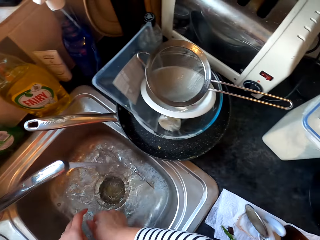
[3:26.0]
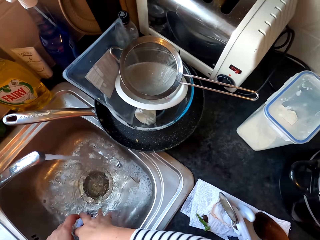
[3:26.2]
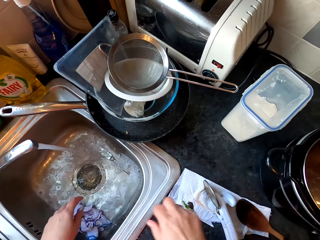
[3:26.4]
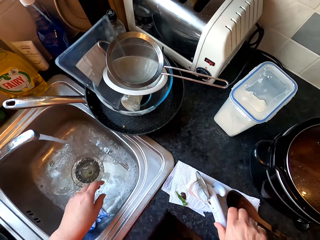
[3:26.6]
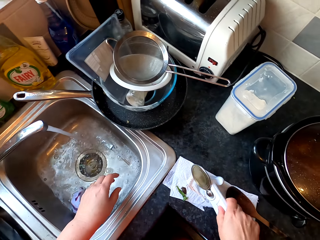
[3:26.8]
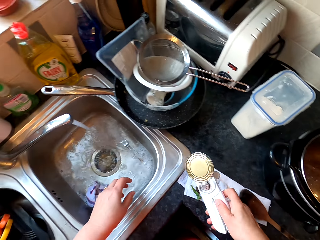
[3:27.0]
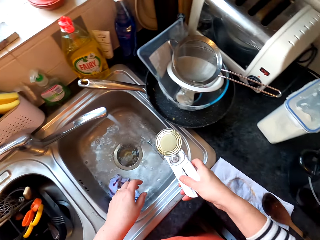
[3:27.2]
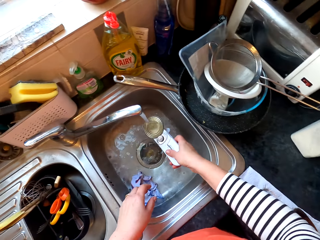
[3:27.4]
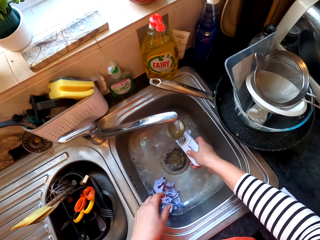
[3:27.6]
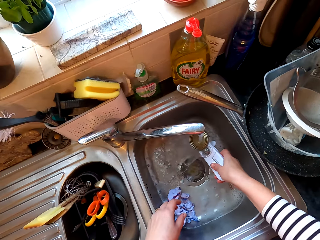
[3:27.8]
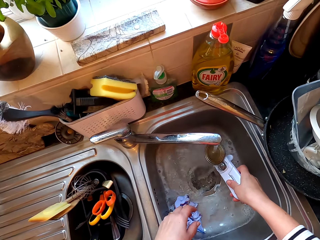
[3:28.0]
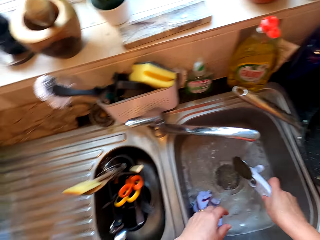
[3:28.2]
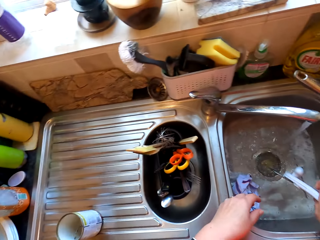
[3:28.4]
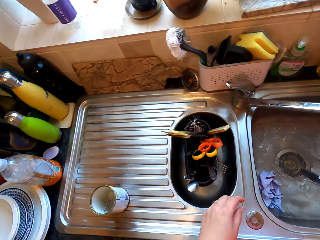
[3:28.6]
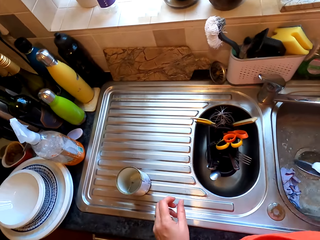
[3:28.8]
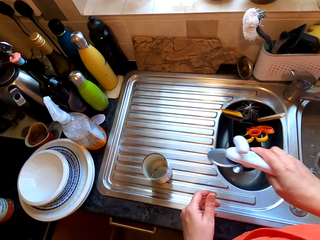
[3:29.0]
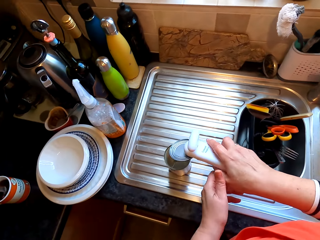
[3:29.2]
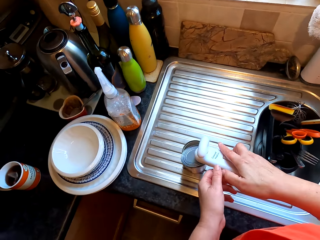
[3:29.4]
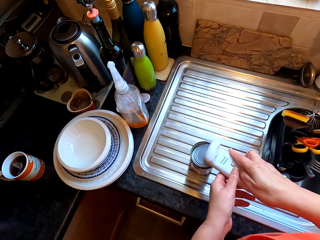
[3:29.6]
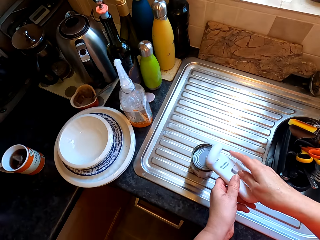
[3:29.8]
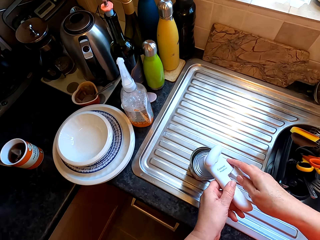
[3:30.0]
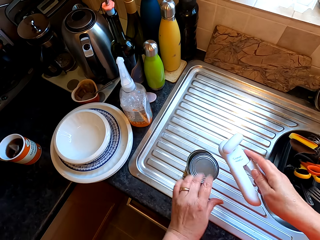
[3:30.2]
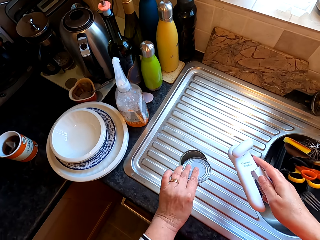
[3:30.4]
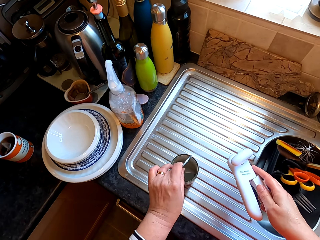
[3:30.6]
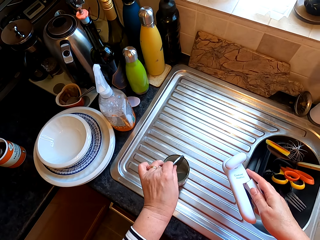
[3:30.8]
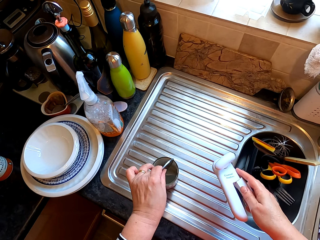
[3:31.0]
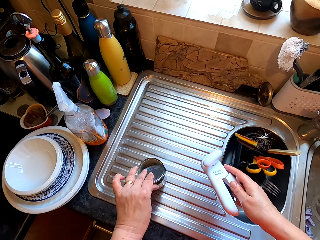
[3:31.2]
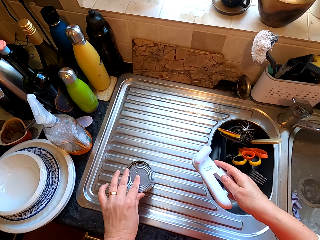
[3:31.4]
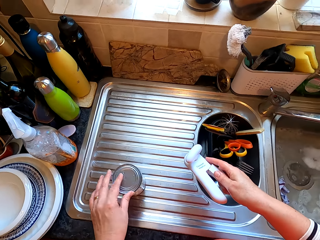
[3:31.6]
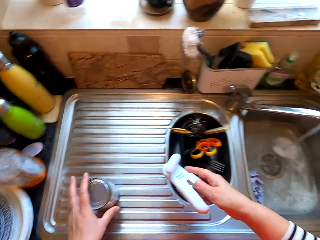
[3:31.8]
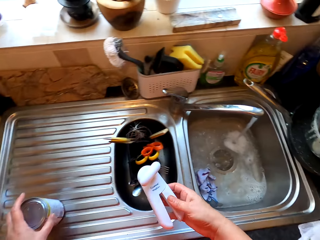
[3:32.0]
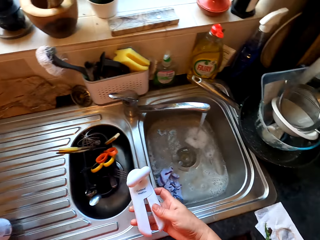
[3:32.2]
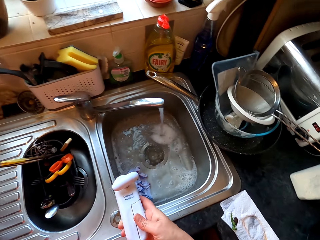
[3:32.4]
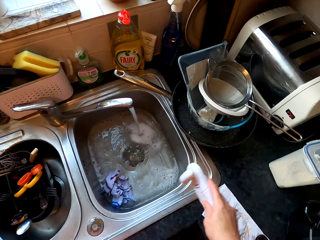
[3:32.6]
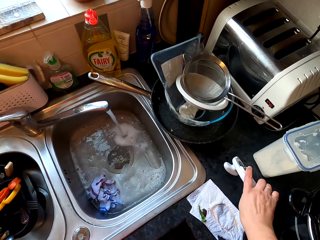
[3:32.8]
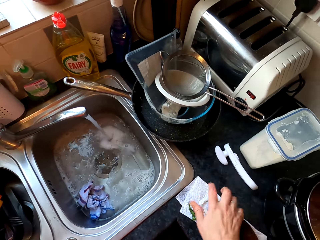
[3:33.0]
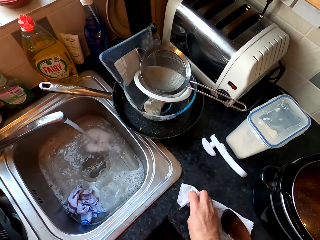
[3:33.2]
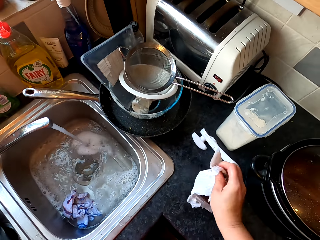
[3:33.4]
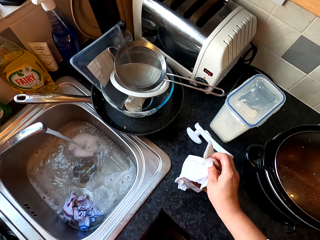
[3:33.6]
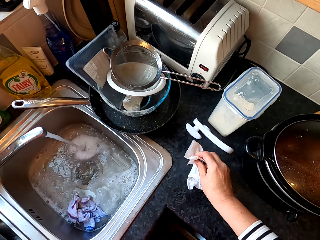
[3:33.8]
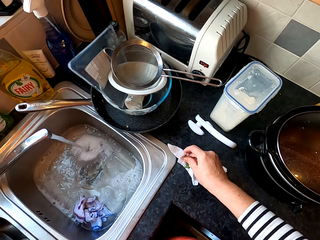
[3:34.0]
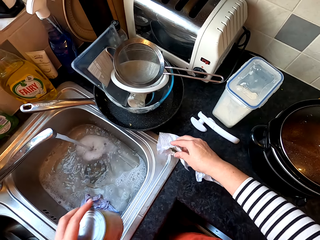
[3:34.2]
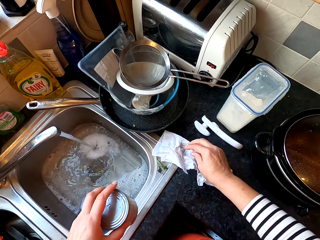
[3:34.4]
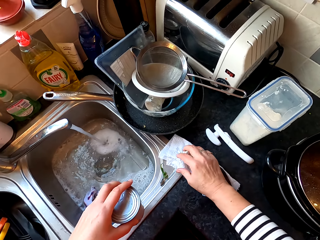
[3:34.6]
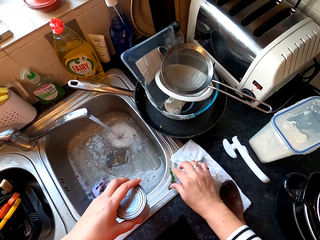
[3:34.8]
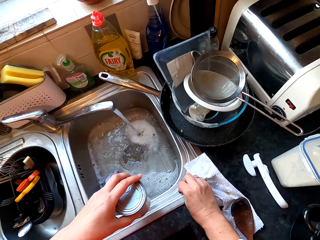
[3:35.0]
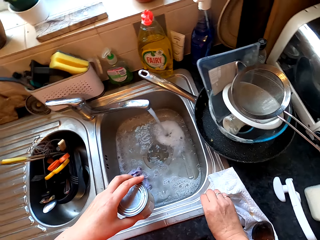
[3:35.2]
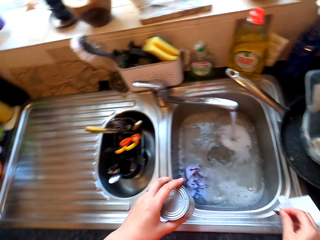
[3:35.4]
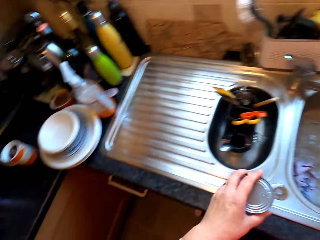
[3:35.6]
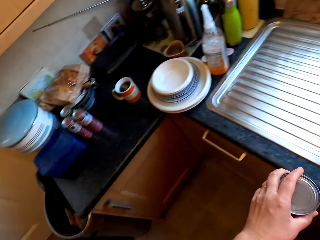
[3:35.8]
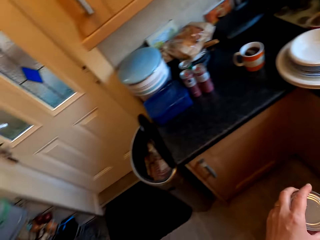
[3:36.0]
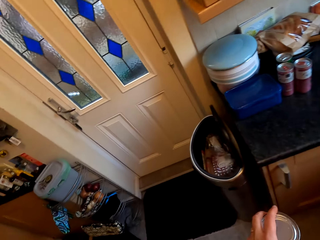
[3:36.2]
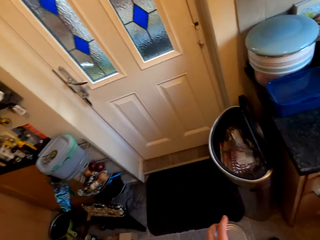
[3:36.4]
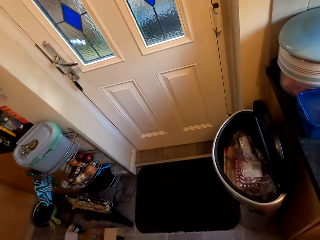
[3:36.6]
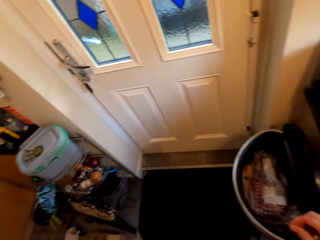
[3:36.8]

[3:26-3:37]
The camera wearer puts the cloth down. They pick up the plastic with the tin cover, rinse the tin cover, and put the tin cover on the tin. They hold a lid. They put the plastic down. They move the cloth near the sink. They hold the kitchen towel. They pick up the trash.

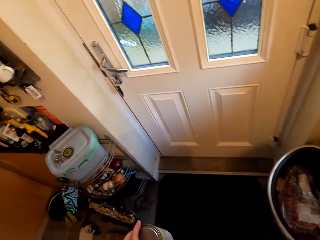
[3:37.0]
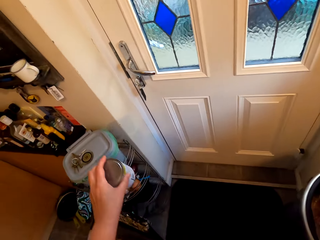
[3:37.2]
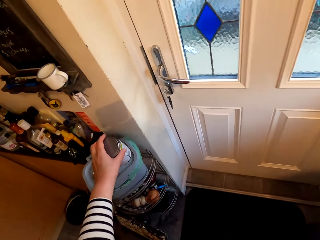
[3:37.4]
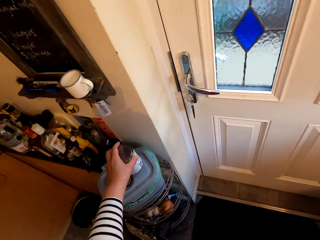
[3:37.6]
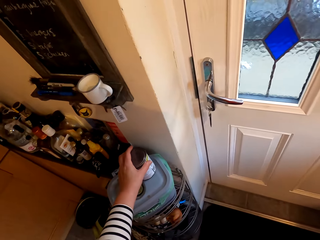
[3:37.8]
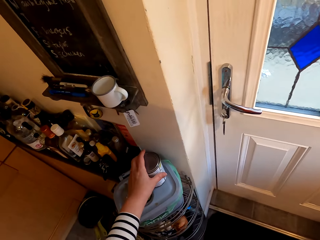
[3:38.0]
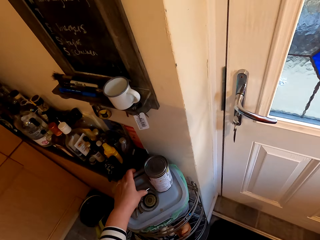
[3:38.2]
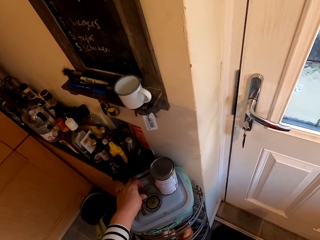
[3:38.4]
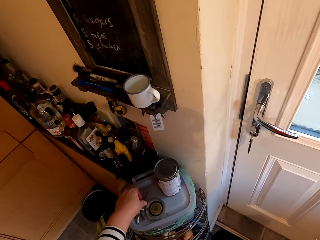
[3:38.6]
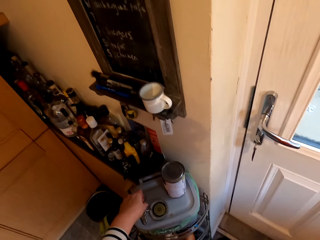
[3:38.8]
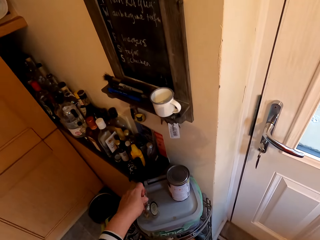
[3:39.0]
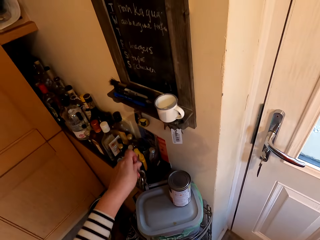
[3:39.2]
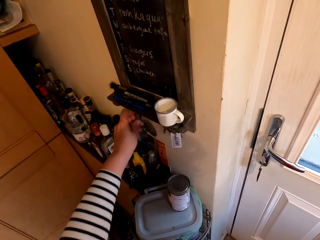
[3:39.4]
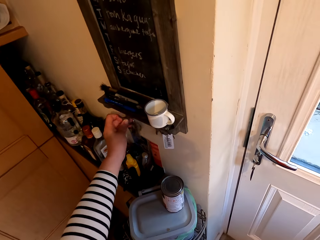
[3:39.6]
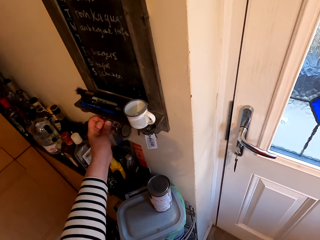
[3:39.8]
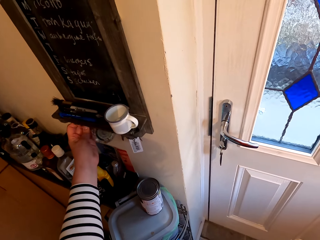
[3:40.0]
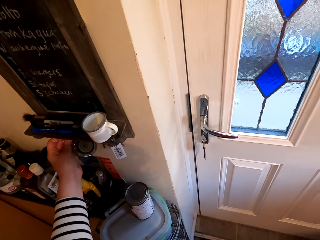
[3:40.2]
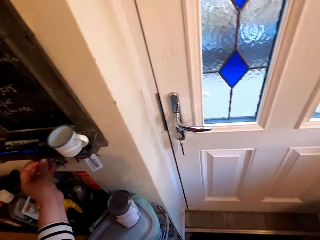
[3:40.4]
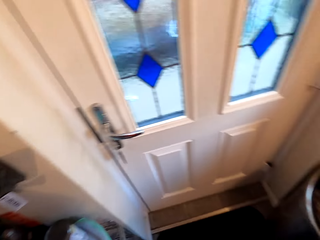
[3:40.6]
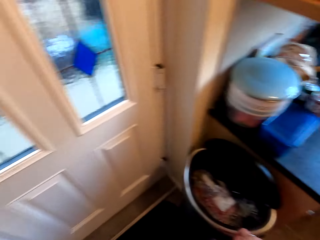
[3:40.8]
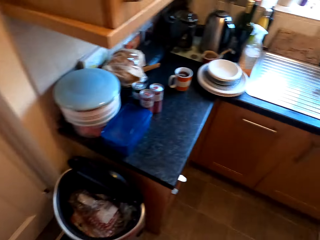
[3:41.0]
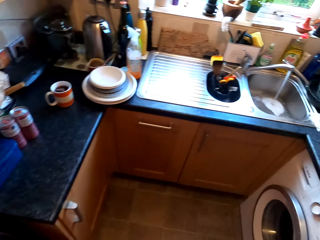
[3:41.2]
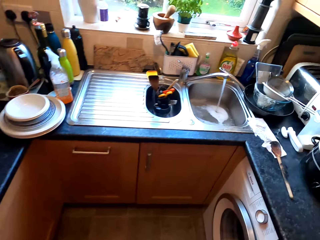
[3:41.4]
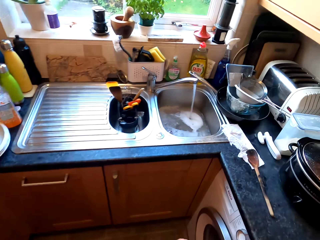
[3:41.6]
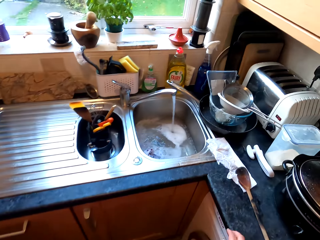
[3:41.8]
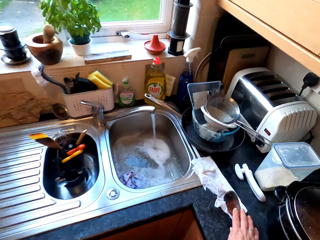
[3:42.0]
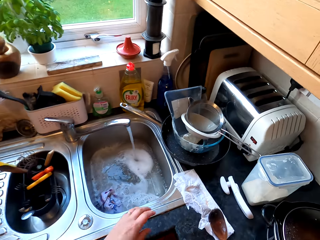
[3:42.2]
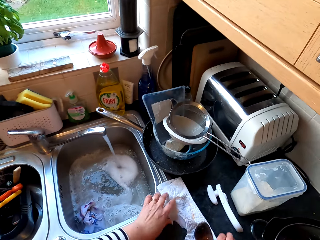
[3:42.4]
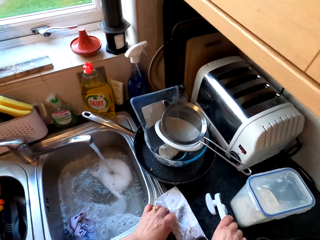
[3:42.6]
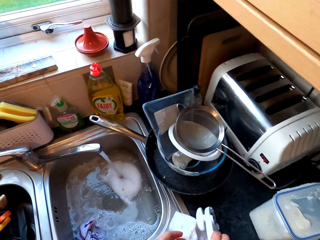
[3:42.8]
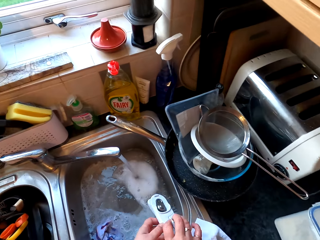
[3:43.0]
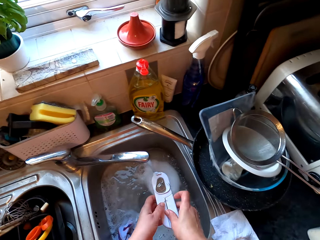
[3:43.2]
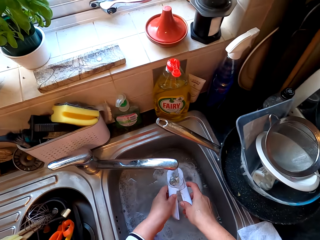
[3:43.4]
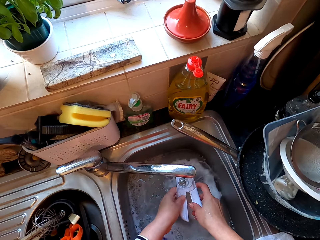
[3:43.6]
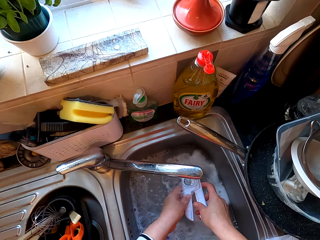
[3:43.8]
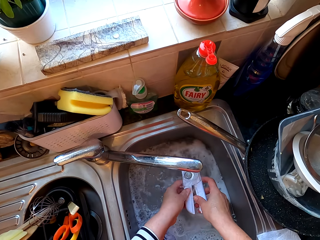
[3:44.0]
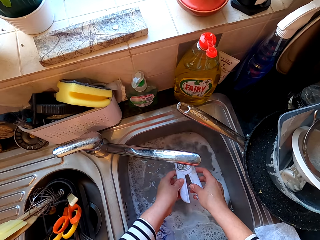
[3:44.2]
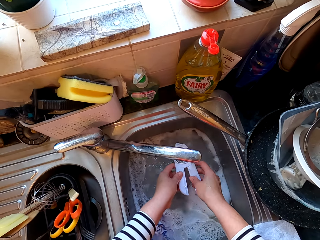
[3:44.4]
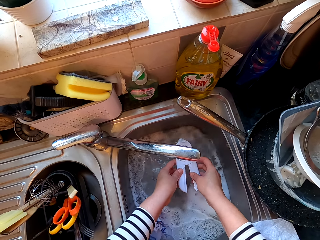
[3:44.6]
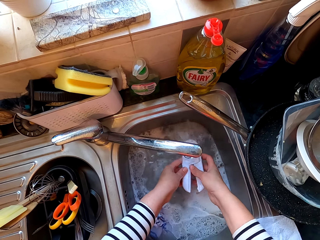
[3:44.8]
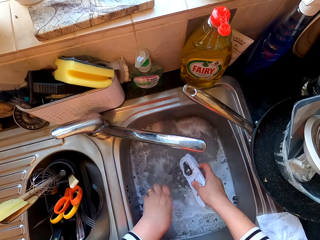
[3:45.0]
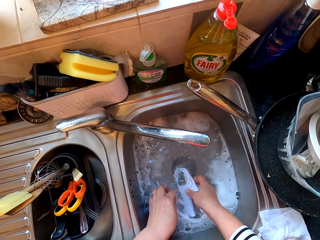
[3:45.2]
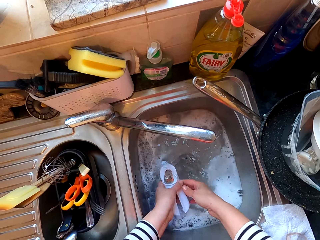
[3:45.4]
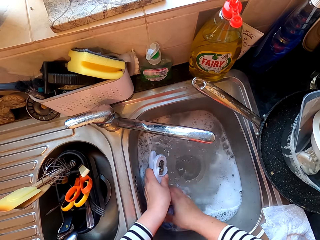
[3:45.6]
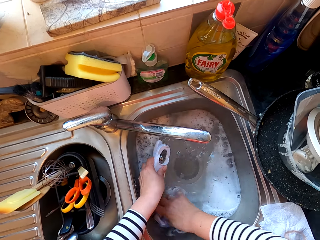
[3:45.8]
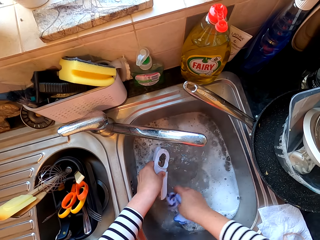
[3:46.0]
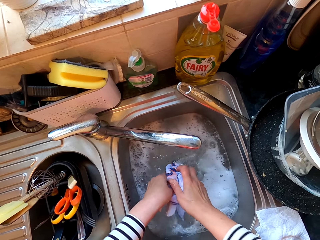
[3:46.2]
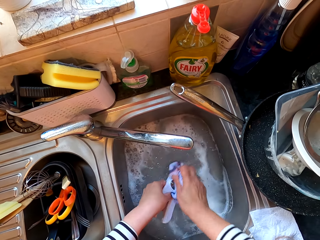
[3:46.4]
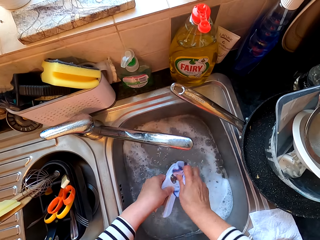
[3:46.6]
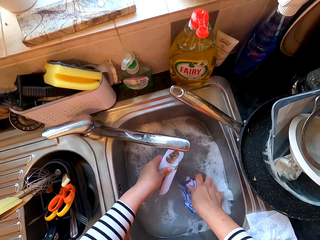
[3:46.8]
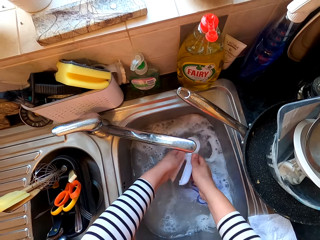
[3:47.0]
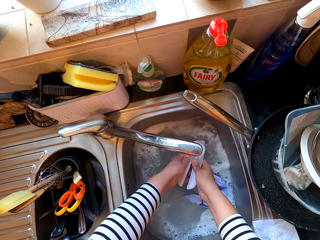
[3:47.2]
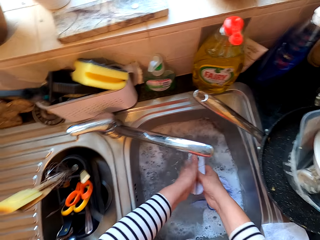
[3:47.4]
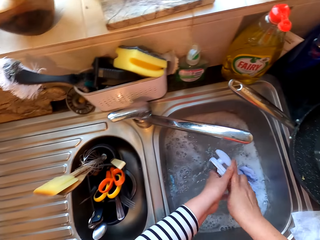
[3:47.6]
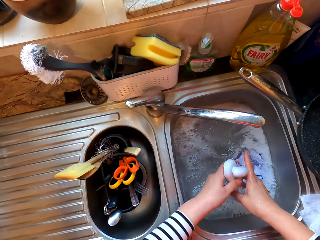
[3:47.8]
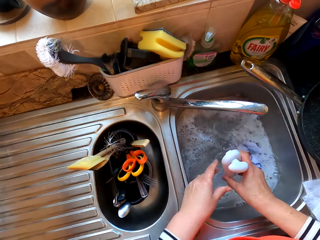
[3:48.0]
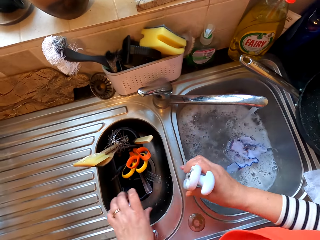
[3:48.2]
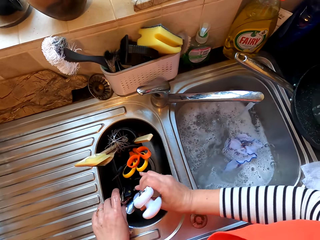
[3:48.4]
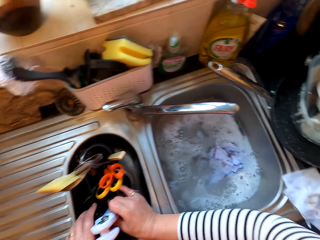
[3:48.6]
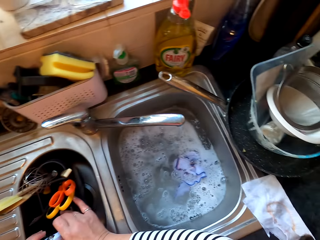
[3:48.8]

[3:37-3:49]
The camera wearer puts the tin down. They pick up keys and place the keys on the window pane. They walk around the kitchen. They pick up something. They hold something. They rinse something. They pick up the cloth. They clean something with the cloth. They rinse something.
